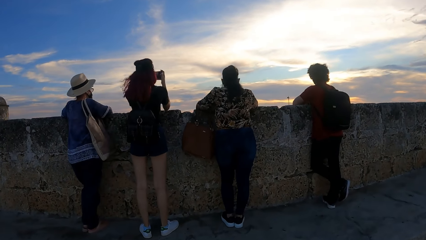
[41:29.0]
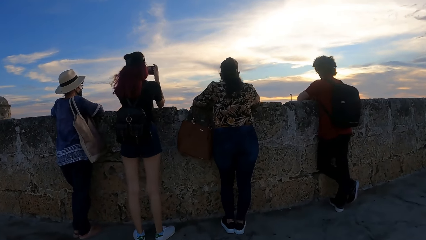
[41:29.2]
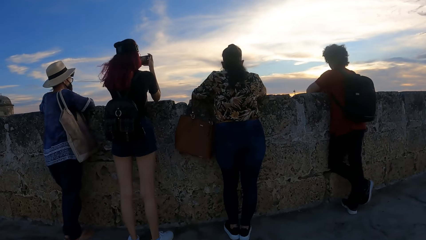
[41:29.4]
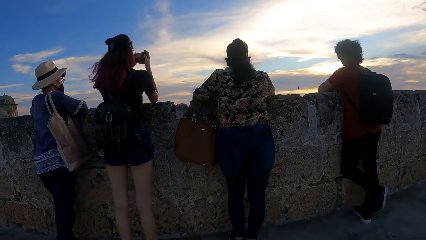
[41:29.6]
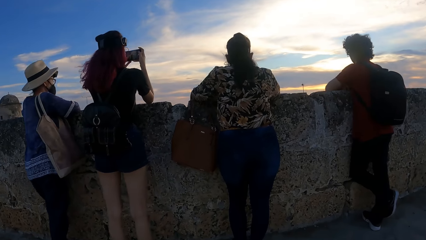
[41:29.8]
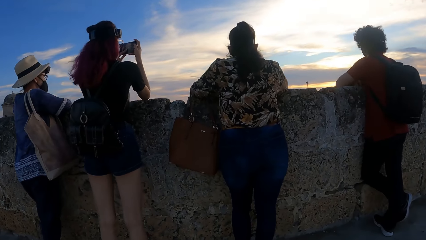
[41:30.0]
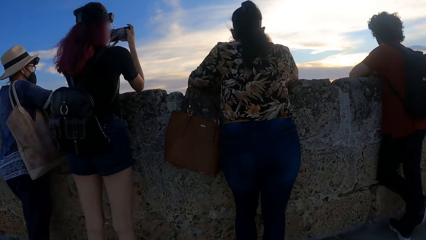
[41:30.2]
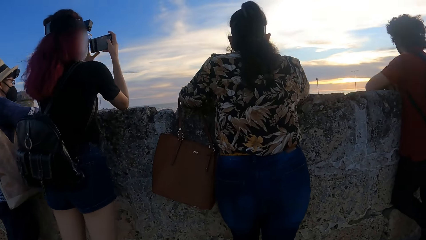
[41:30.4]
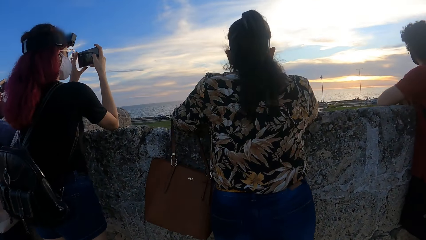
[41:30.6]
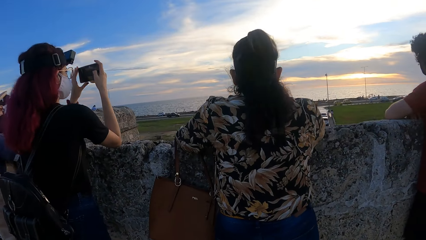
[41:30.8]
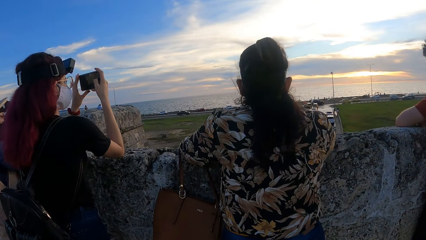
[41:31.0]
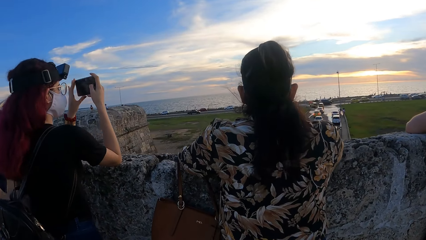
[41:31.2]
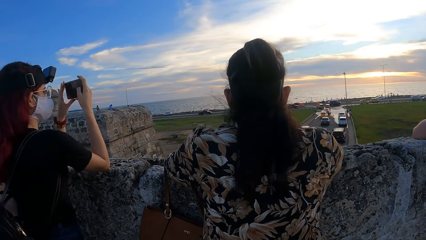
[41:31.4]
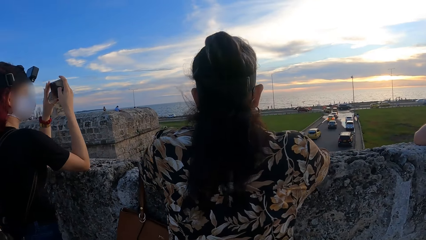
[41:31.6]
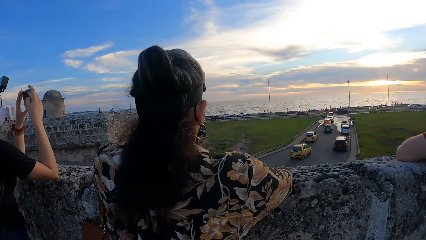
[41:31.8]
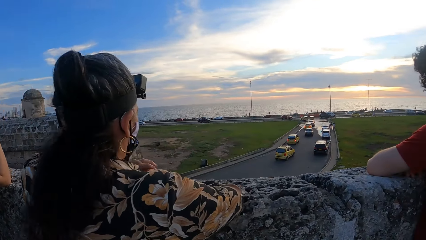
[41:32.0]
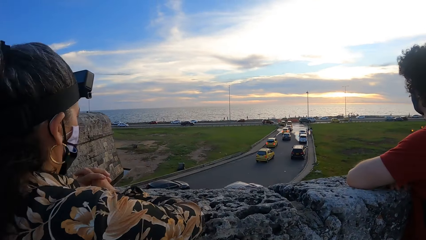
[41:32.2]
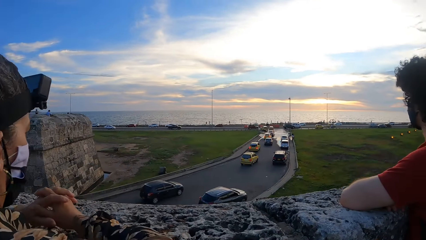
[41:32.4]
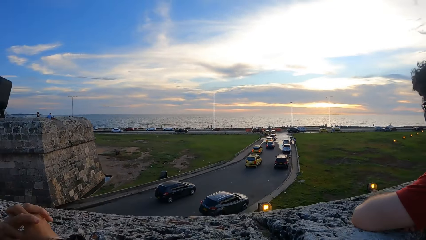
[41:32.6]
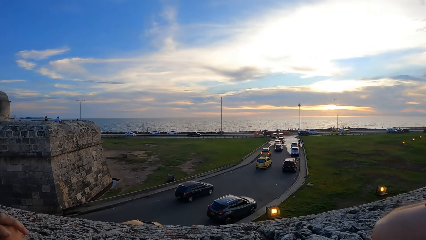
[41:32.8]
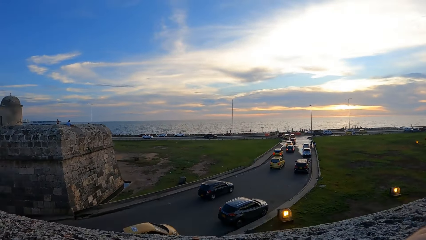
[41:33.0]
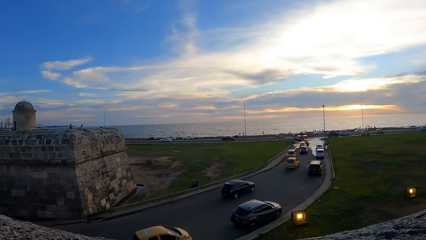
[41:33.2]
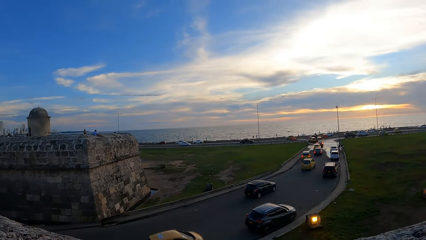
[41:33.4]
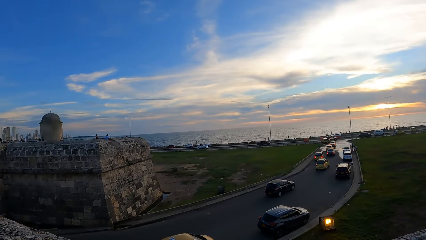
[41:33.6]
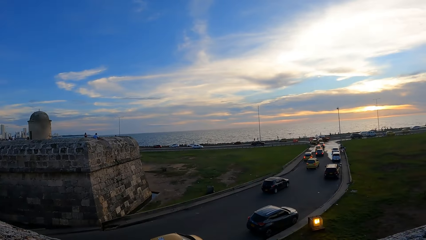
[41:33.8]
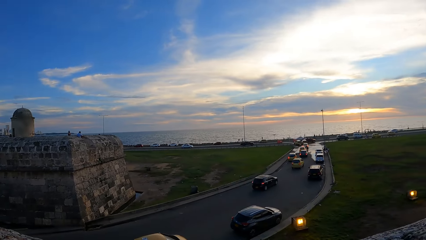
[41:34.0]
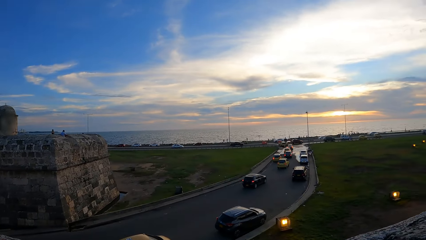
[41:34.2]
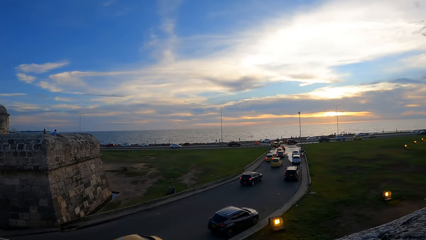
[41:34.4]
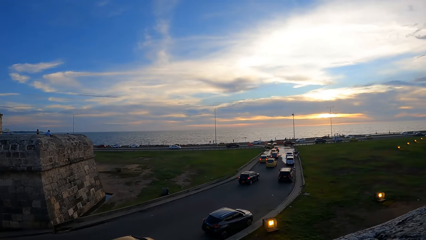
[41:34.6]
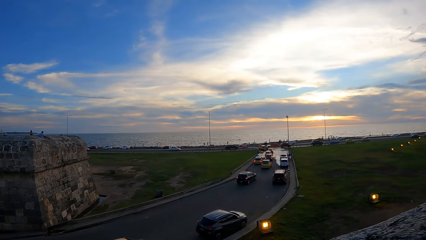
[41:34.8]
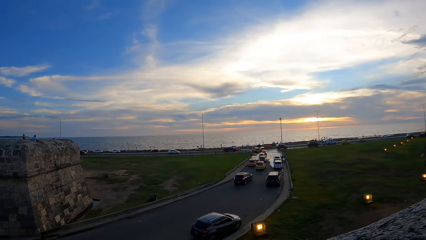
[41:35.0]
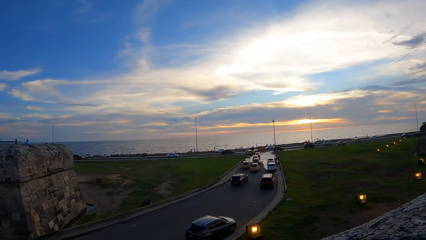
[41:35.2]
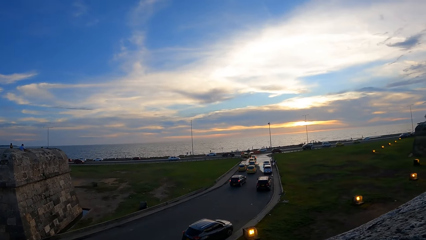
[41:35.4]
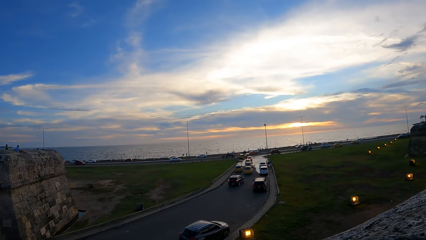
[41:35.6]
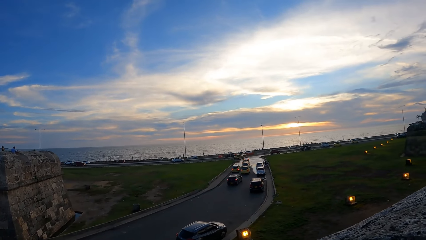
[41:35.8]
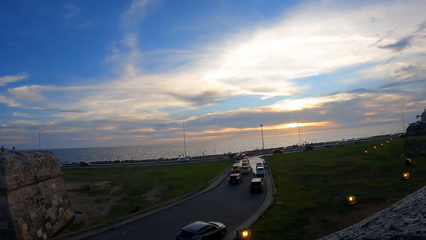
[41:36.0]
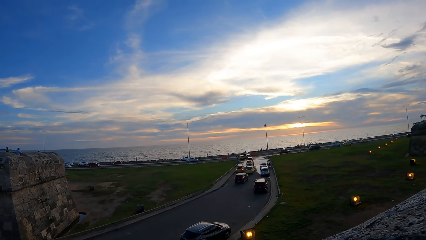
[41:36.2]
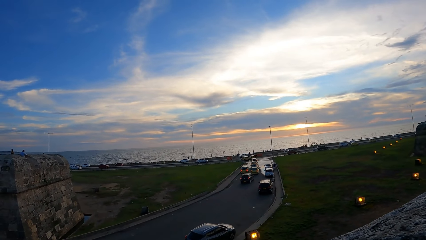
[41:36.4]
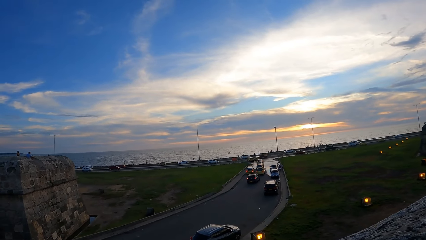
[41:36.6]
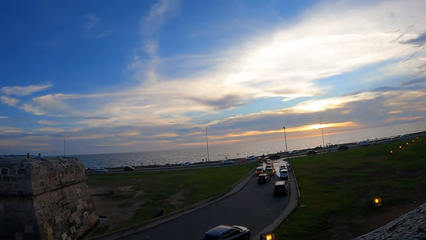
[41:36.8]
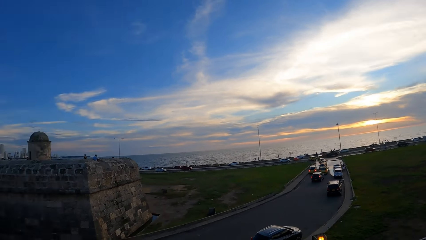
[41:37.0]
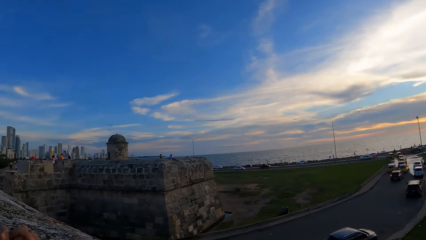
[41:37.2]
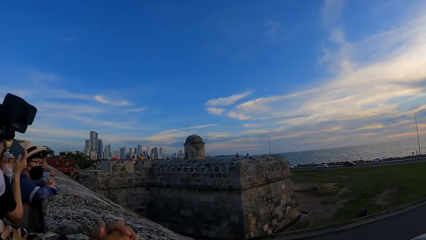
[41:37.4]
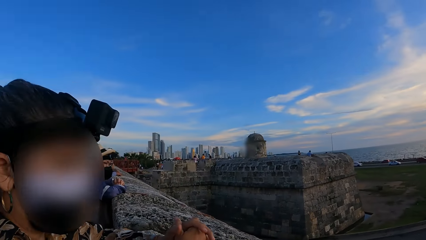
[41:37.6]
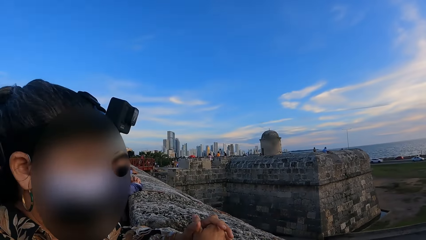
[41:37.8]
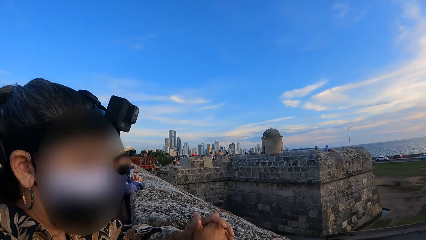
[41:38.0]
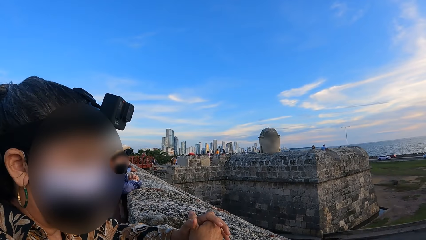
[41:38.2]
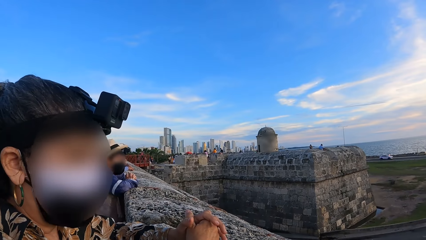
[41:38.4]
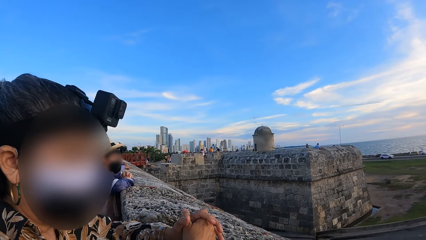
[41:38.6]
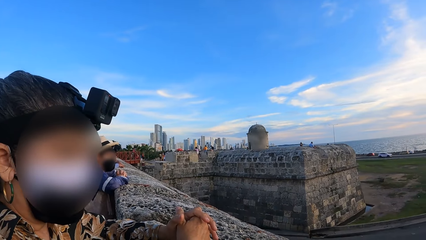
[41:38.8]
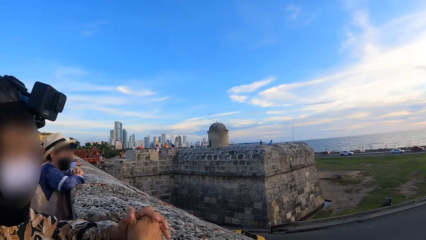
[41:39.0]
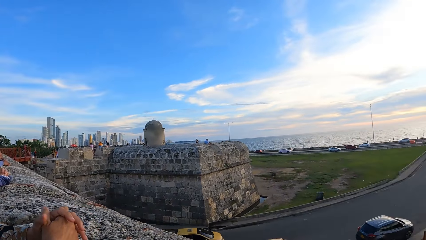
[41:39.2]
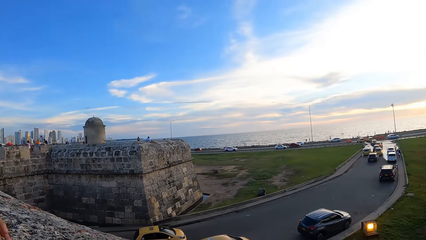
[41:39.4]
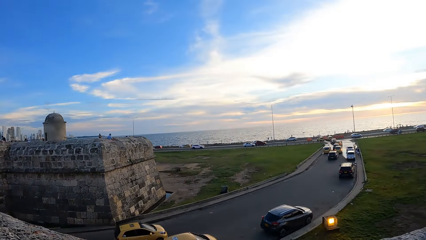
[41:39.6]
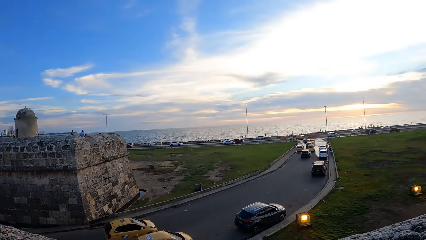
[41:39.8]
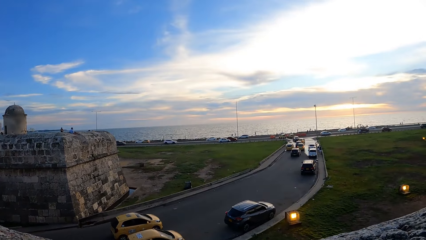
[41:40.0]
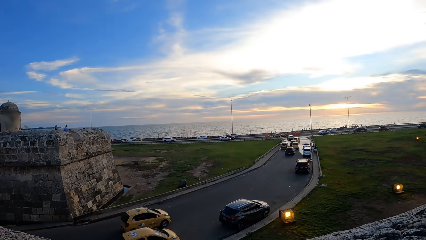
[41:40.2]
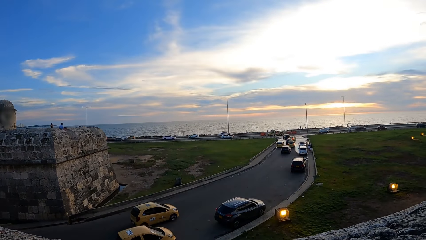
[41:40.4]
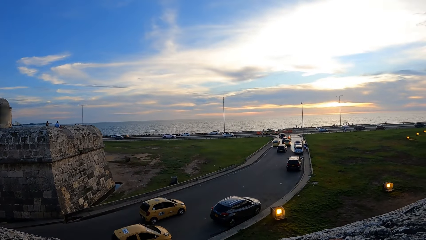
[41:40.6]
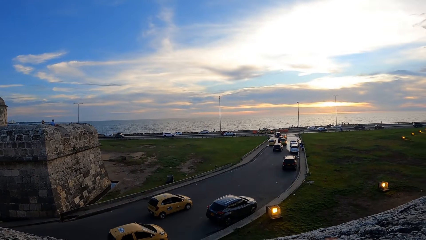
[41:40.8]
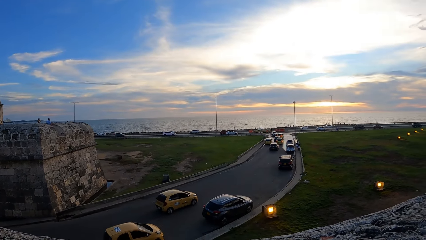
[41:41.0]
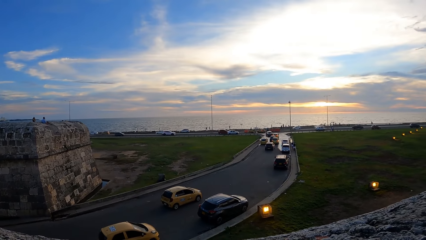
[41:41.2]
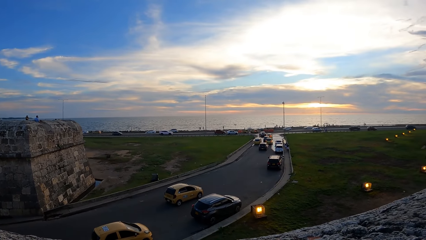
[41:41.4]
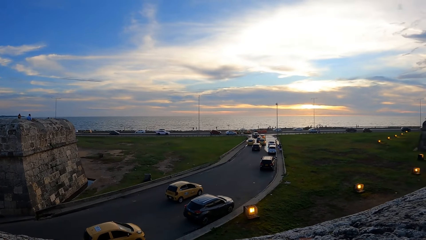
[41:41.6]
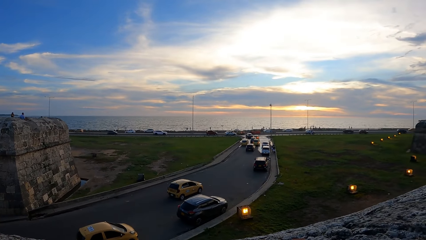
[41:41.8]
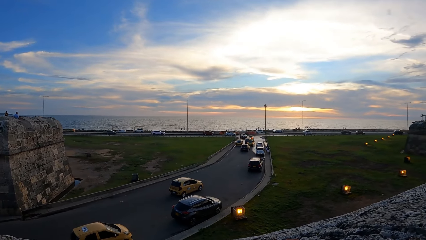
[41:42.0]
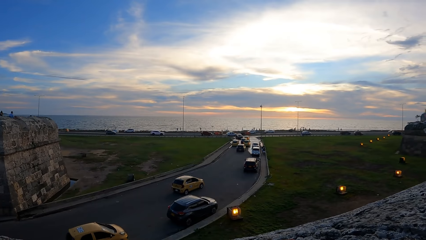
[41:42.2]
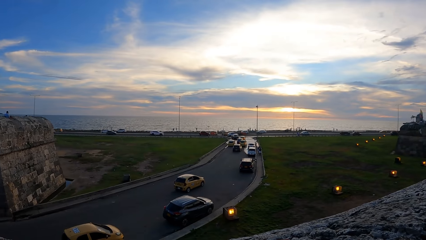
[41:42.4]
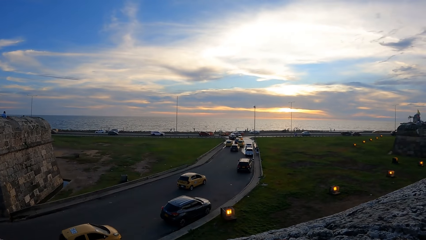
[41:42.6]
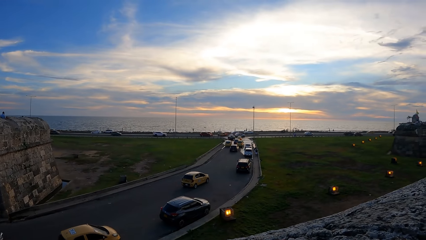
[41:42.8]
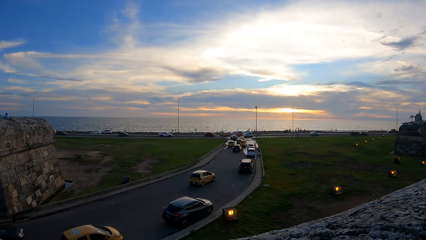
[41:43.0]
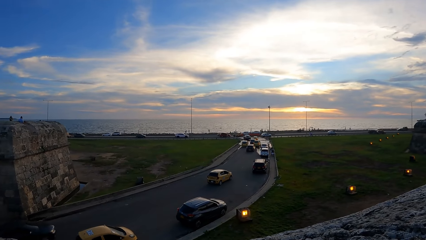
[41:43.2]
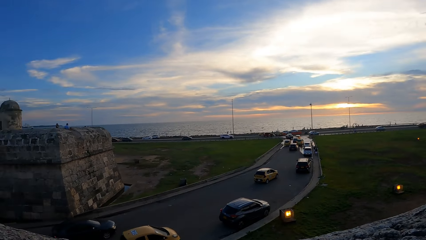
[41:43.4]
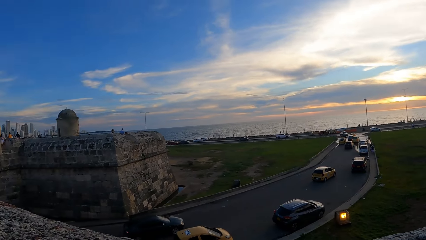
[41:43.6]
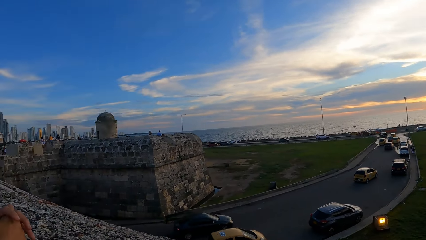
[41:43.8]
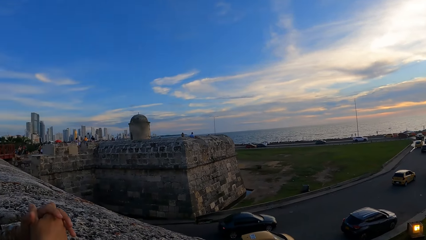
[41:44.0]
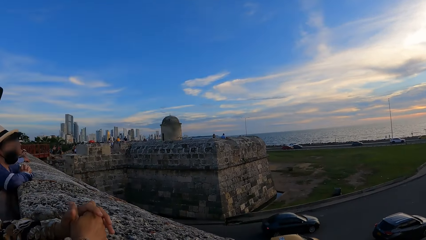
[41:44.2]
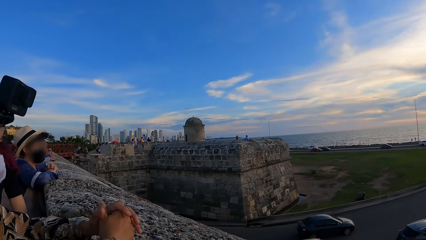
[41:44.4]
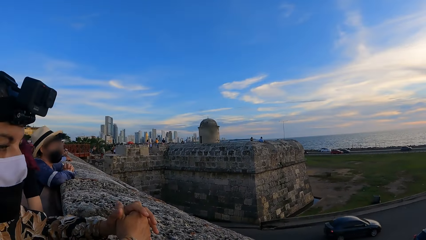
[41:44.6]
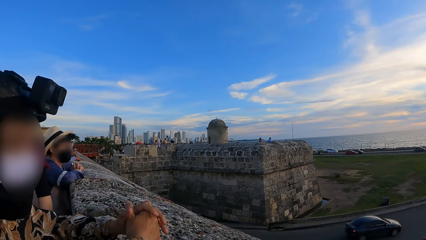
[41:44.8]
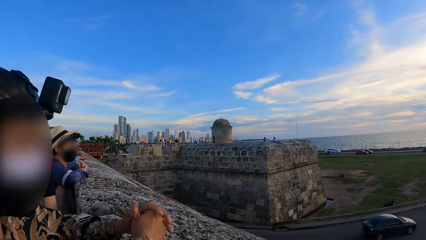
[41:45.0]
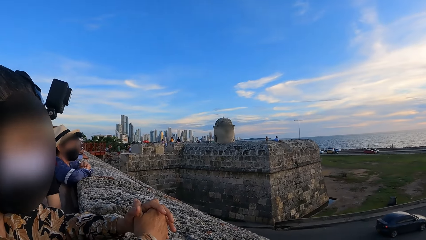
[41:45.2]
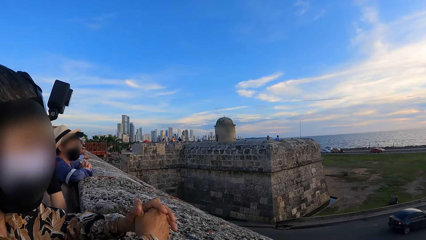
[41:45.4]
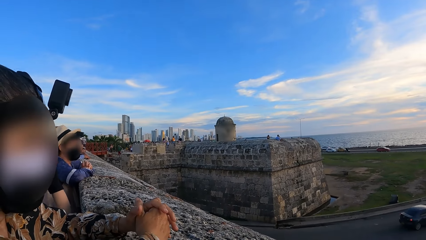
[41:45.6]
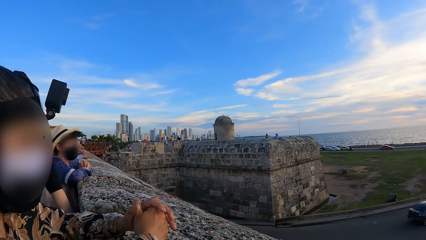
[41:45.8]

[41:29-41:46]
The camera wearer stands by the bridge wall. They look around a road. They stare at the road. They interact with a lady. They look around the road. They stare at the road.
